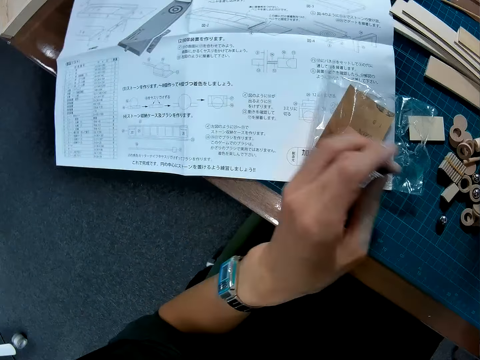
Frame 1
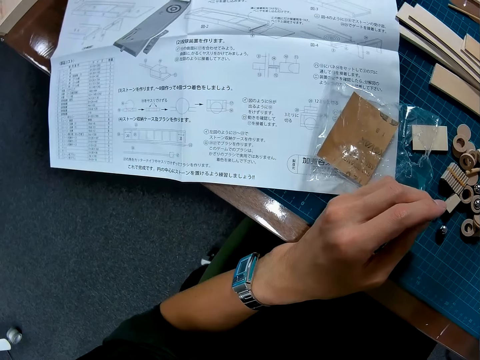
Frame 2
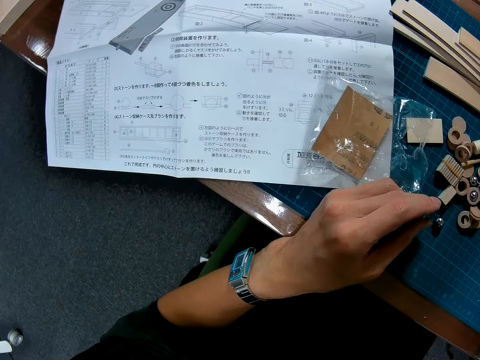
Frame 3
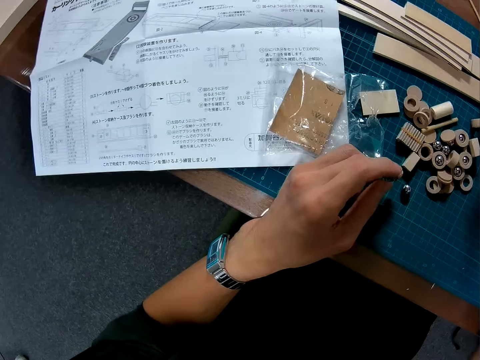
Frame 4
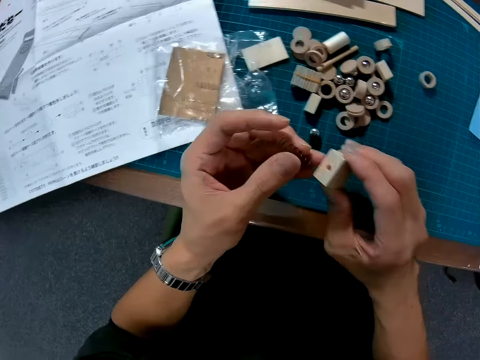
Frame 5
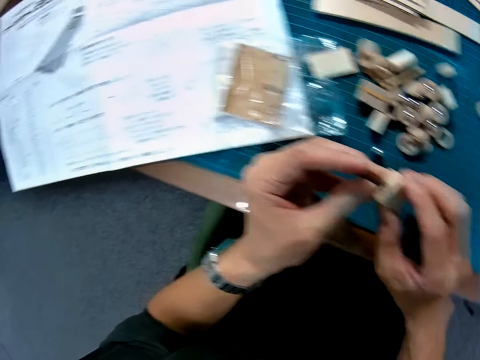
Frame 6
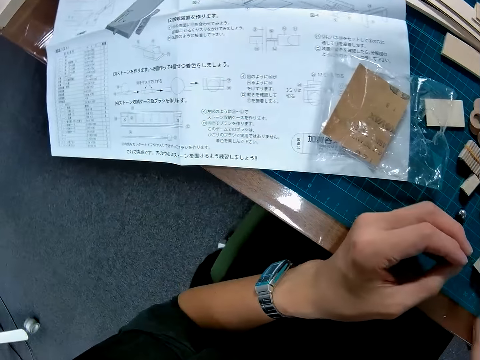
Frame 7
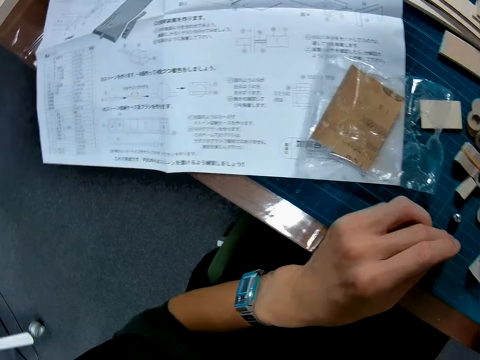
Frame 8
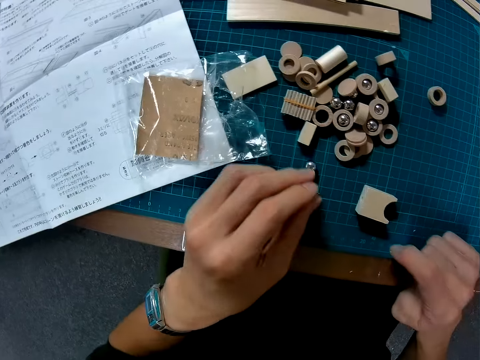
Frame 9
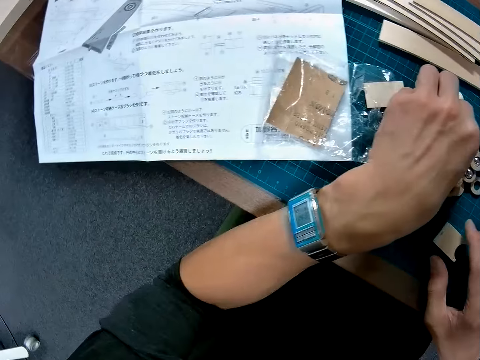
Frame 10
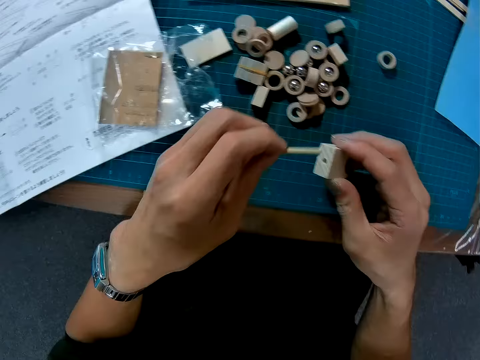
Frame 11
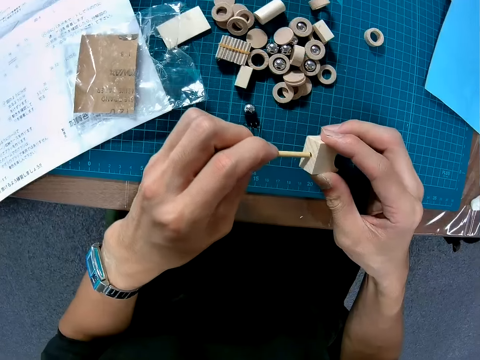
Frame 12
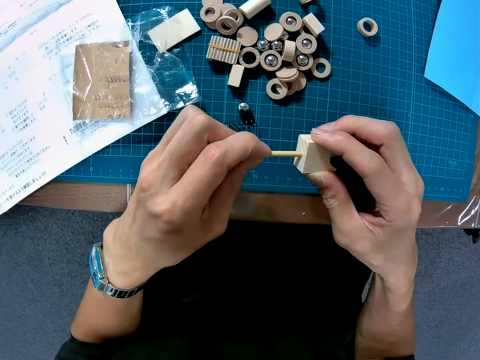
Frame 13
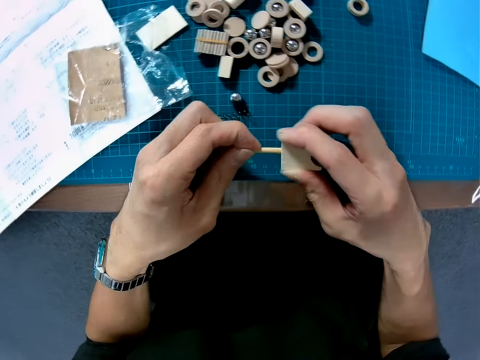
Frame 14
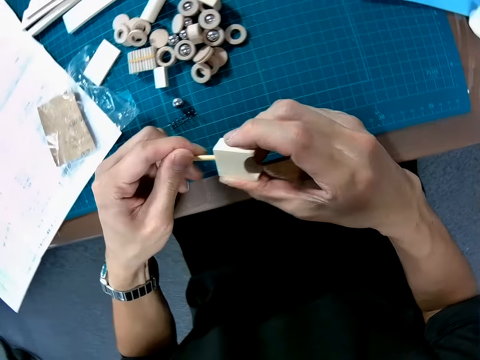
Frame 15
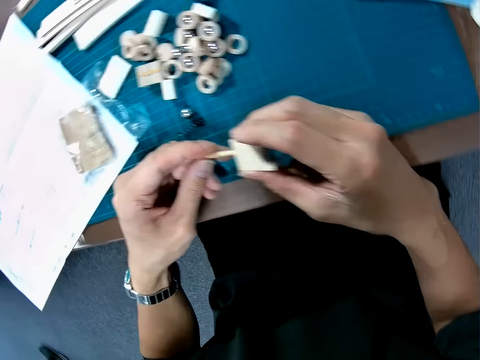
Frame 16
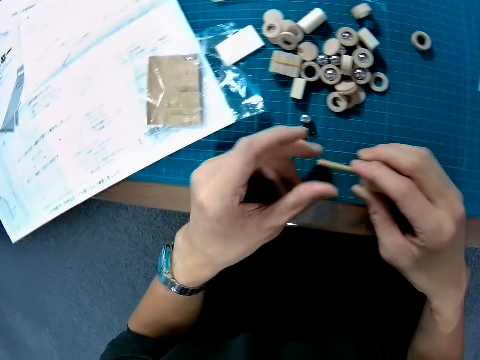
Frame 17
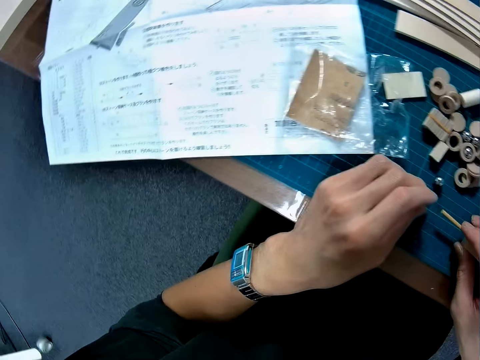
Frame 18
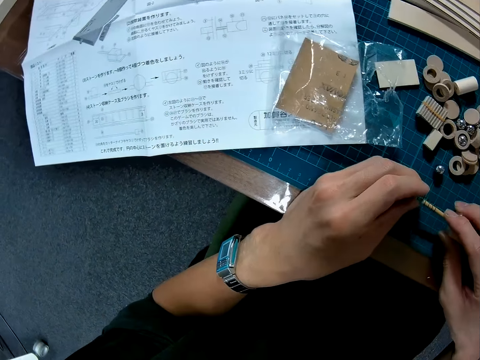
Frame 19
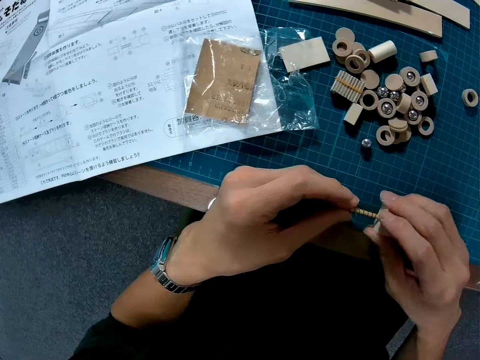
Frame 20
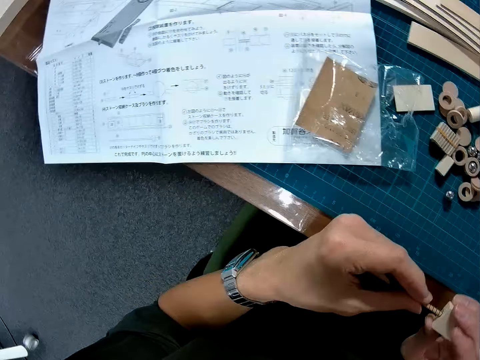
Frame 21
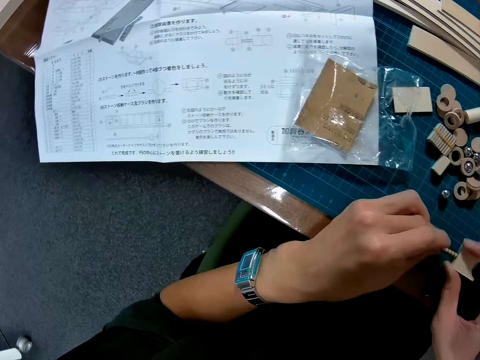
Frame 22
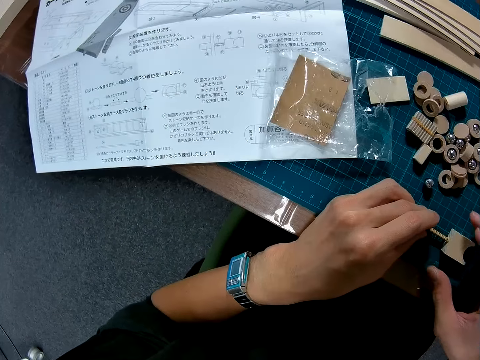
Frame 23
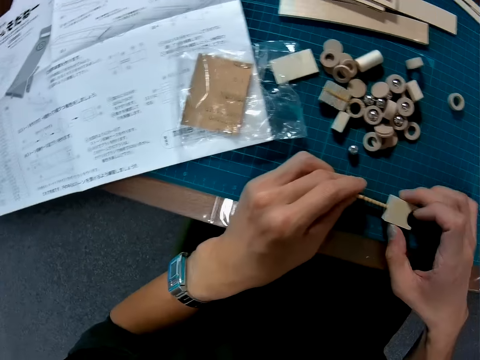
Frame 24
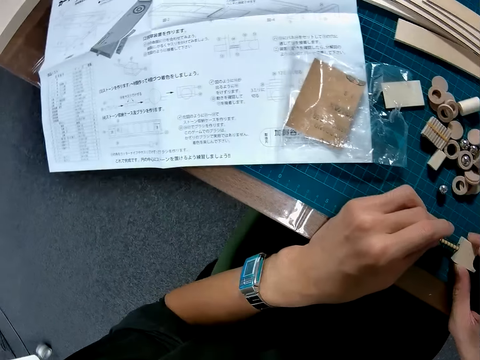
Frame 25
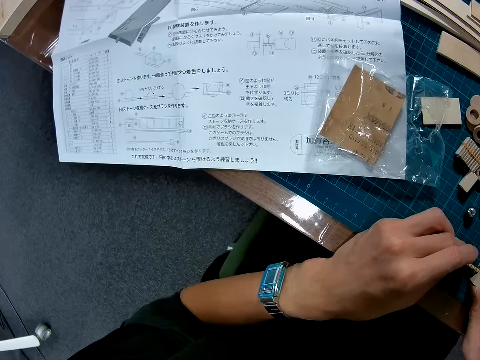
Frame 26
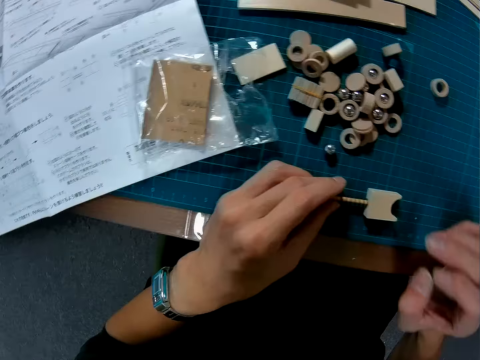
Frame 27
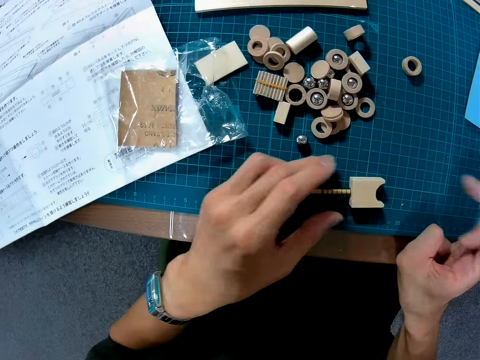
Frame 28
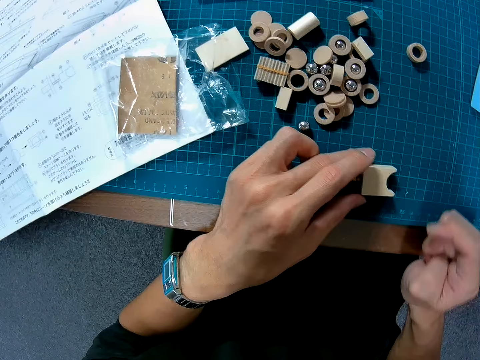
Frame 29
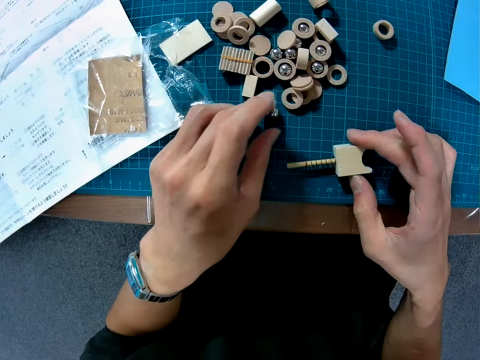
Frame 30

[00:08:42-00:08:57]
The camera wearer puts down a transparent tool paper on a piece of paper. He picks up a piece of wood from a cutting mat. He drops a wooden mechanical nut on the cutting mat. He picks up a wooden mechanical stick and picks up the wooden mechanical nut. He puts the wooden mechanical stick in the wooden mechanical nut. He removes his left hand from the wooden mechanical stick. He picks up the wooden mechanical nut from the cutting mat. He picks up the piece of wood from the cutting mat. He inserts the nut on a wood rod. He drops the wooden mechanical nut on the cutting mat. He touches the wooden mechanical nuts.

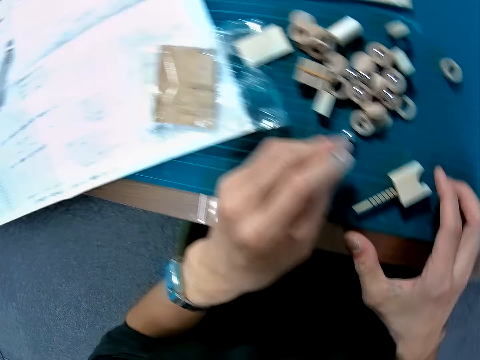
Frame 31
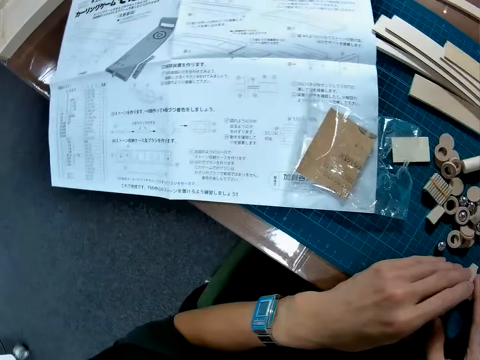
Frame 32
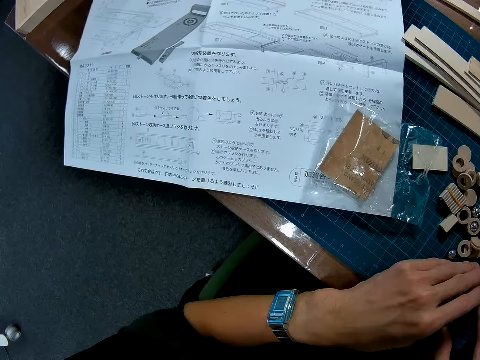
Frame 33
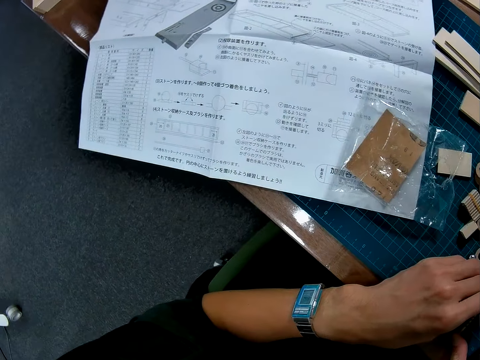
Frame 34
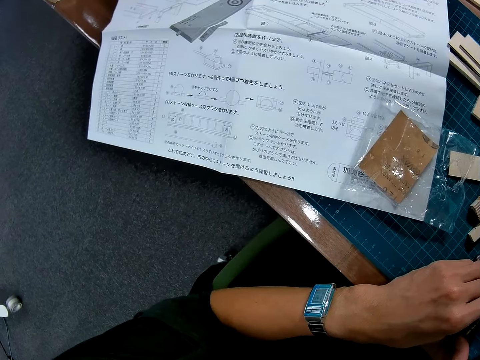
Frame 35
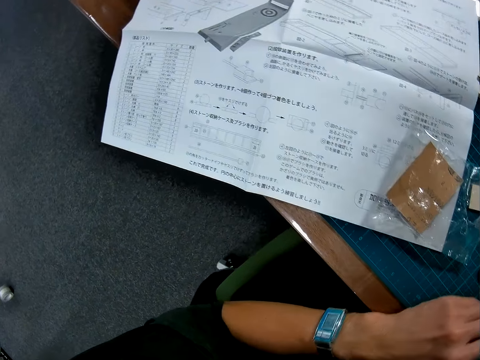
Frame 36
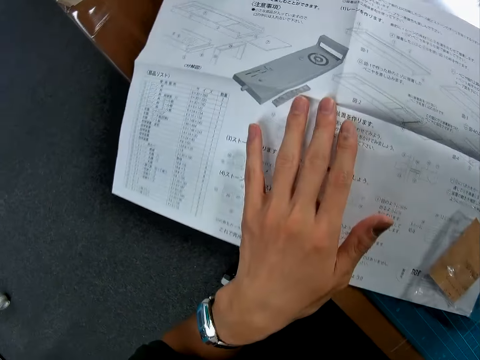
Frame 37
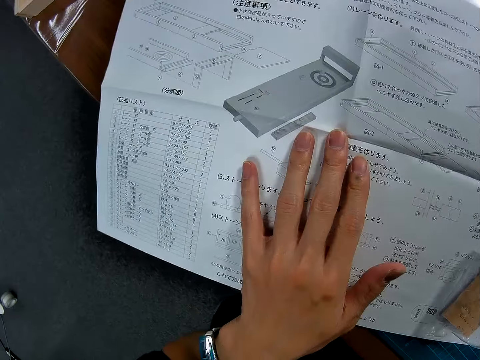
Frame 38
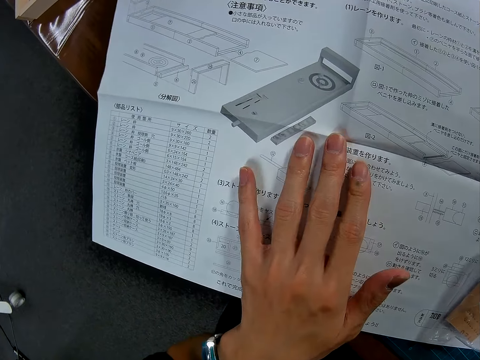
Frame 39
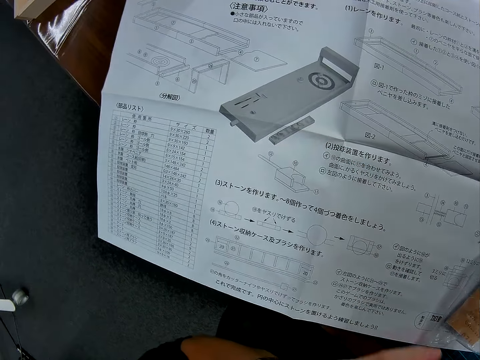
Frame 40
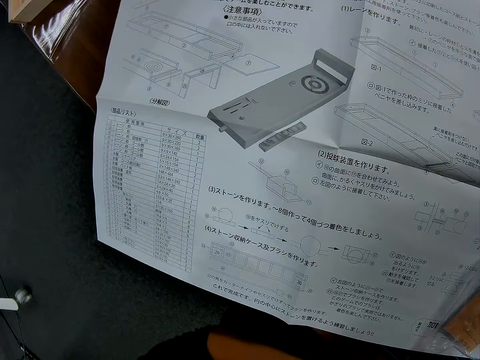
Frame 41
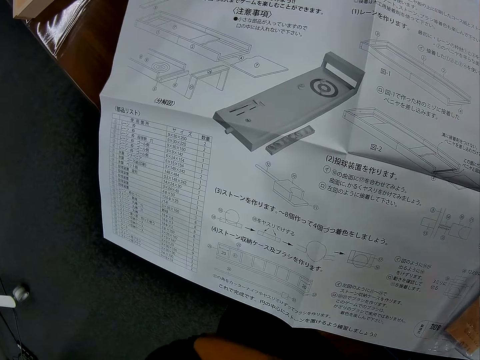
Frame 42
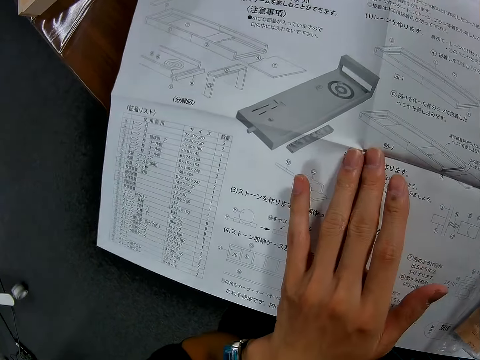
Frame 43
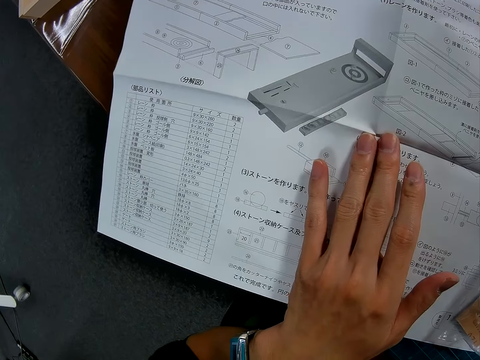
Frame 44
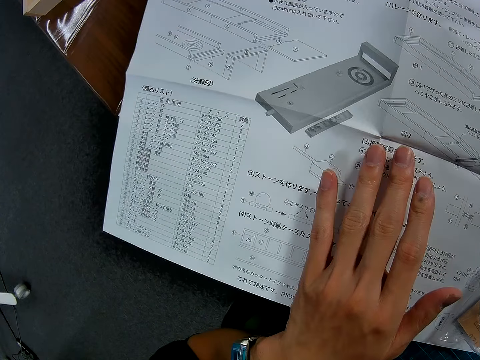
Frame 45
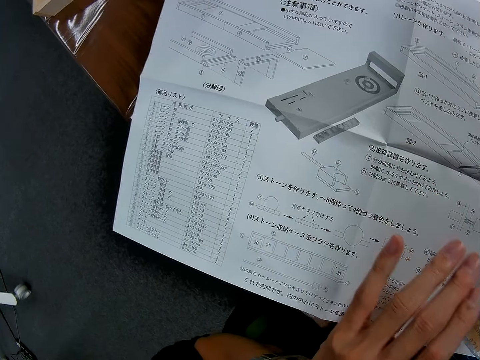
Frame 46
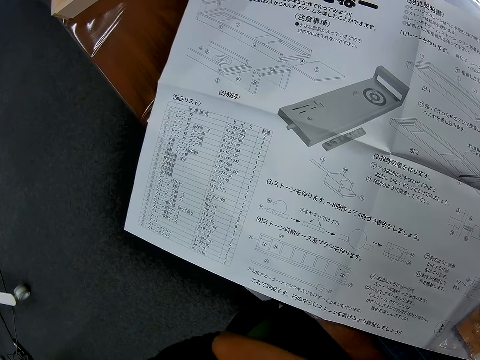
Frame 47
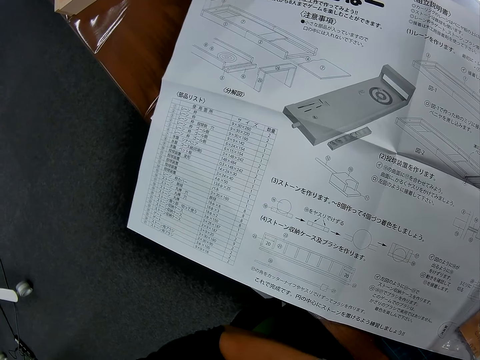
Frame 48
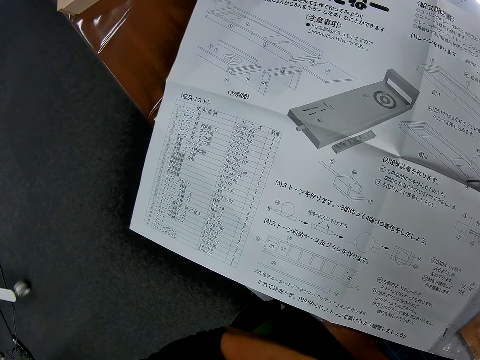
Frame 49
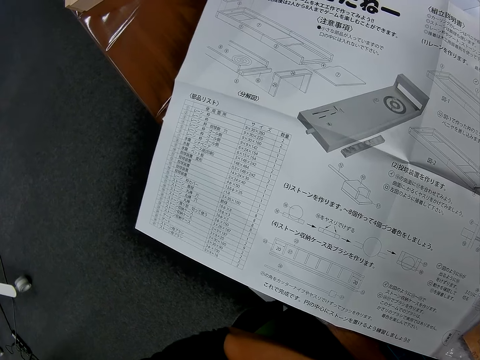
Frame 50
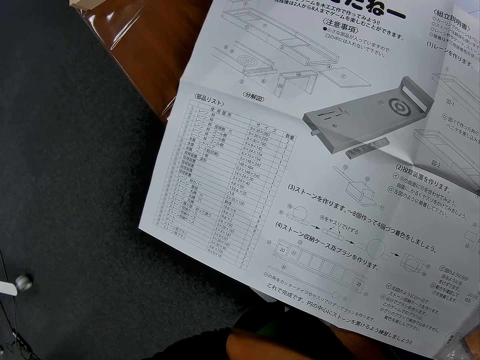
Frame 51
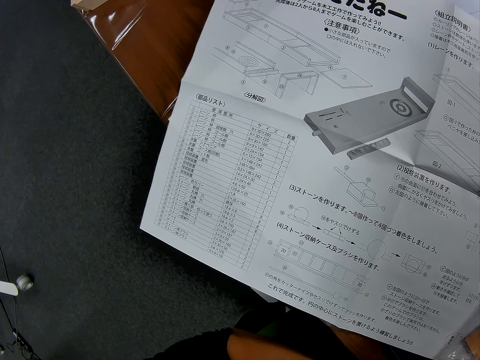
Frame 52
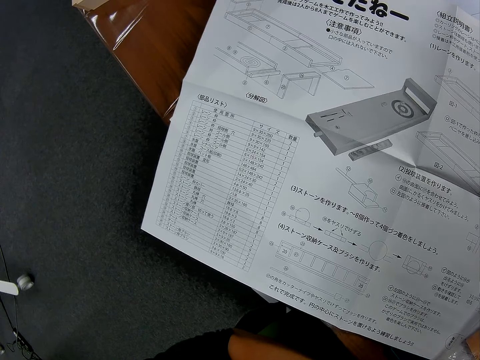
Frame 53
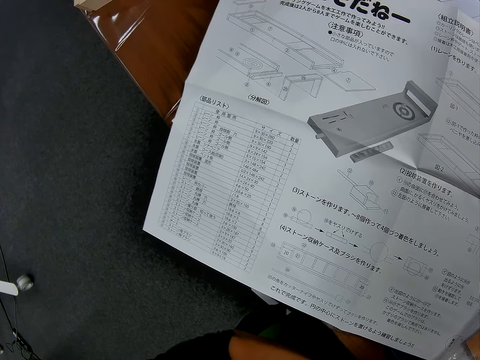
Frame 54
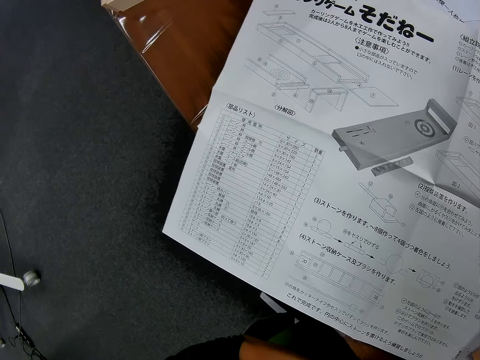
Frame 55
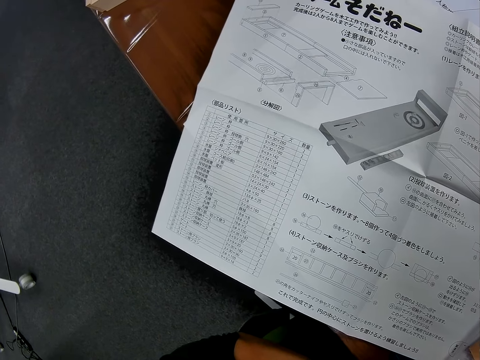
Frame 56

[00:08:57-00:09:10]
The camera wearer looks at a piece of paper on a table. He removes his left hand from the wooden mechanical nuts. He touches the instruction manual with his left hand. He holds the piece of paper on the table. He removes his left hand from the instruction manual. He looks at the piece of paper on the table. He touches the instruction manual with his left hand. He holds the piece of paper on the table. He removes his left hand from the instruction manual. He looks at the piece of paper on the table.
